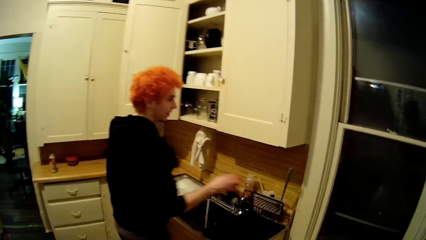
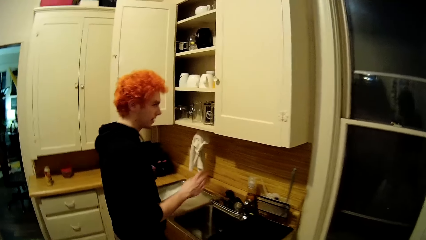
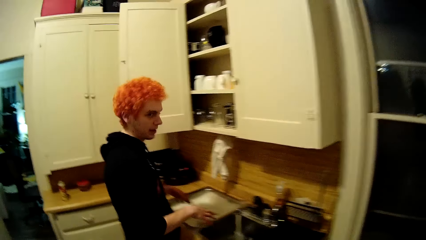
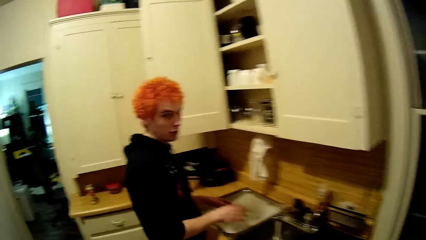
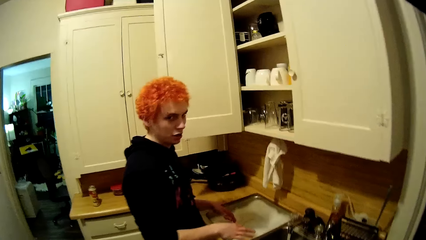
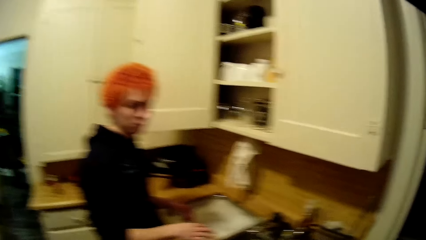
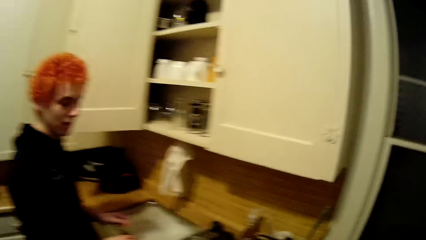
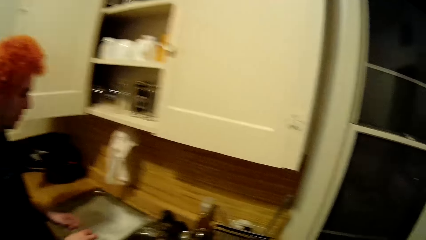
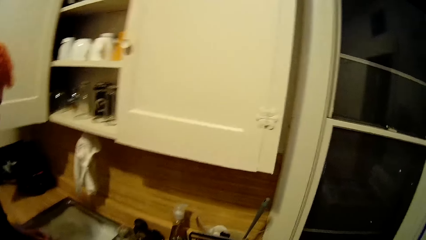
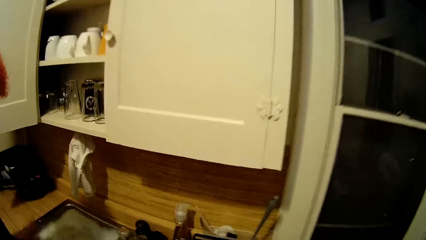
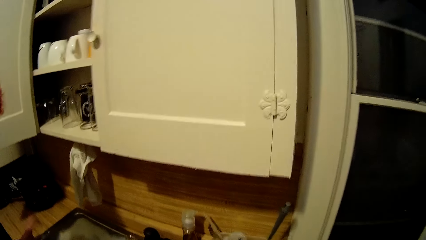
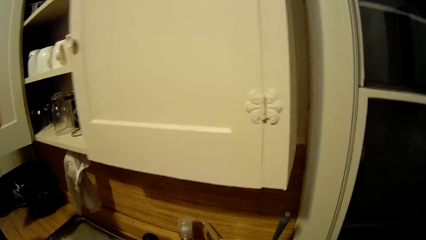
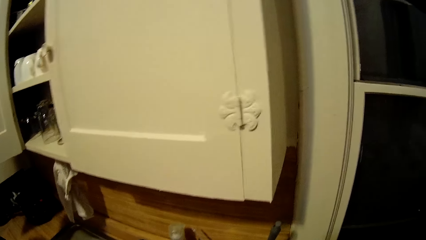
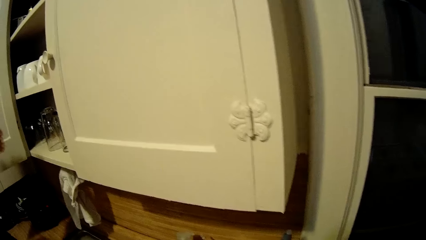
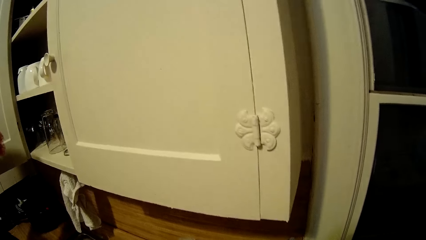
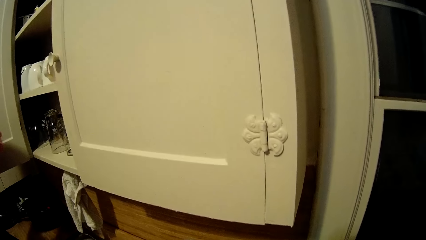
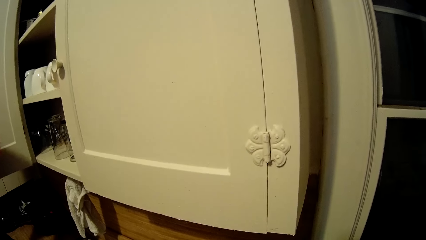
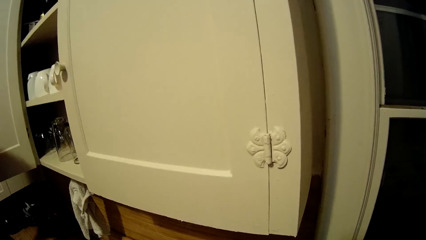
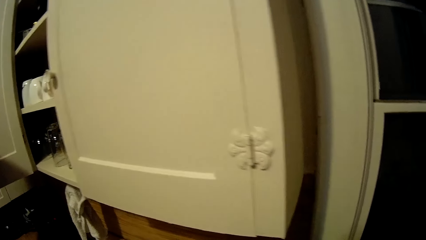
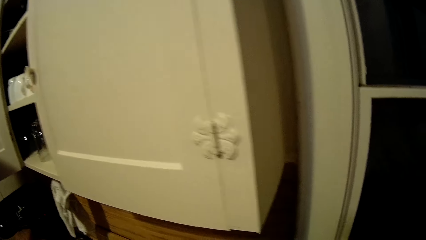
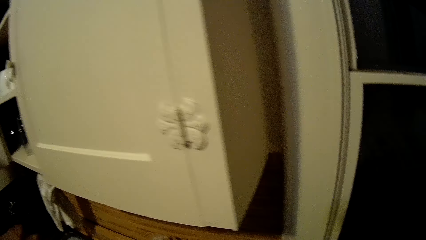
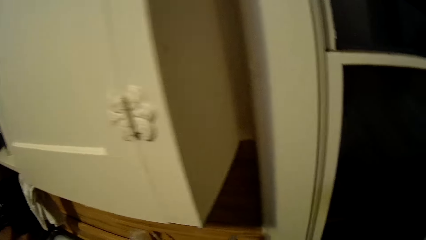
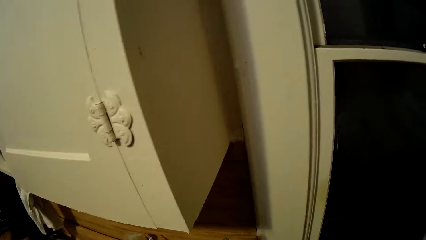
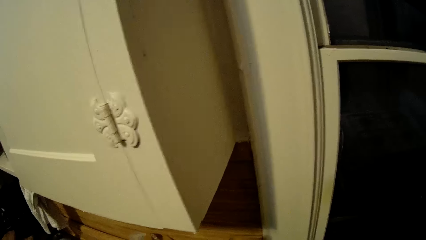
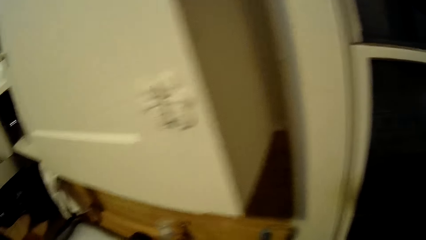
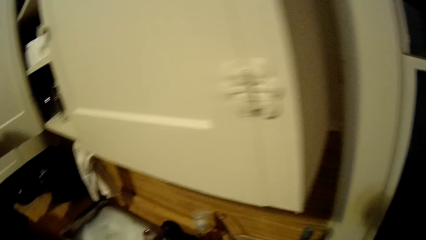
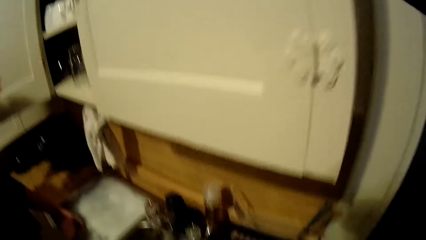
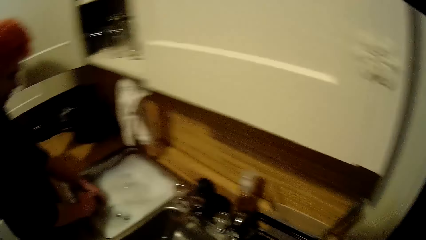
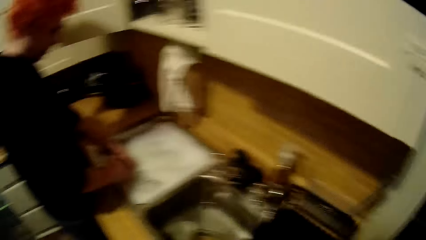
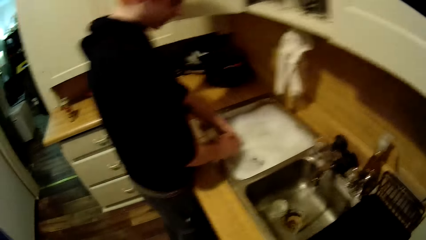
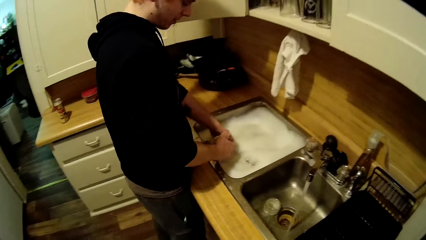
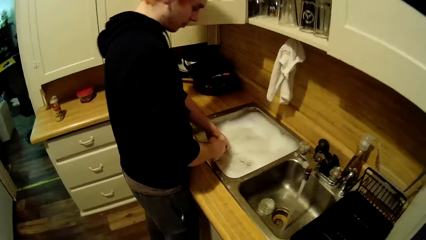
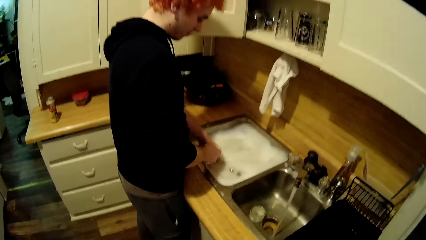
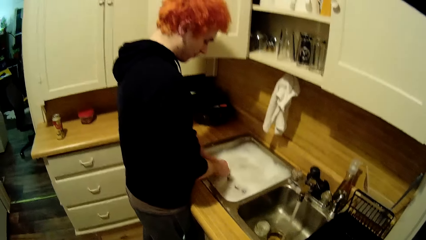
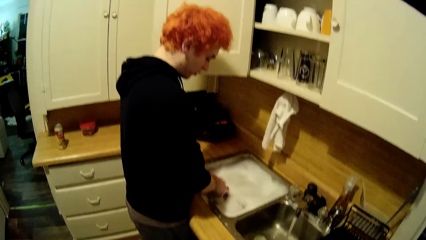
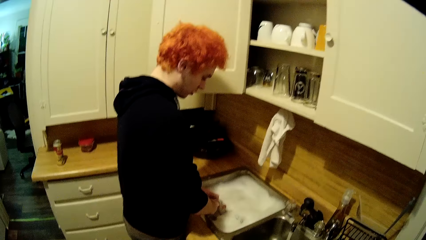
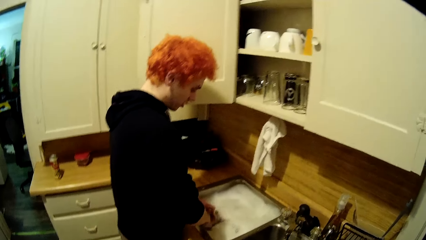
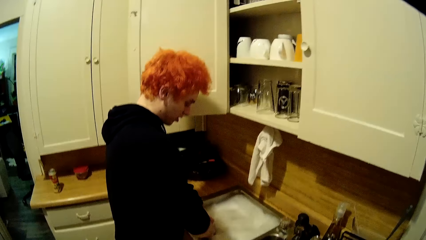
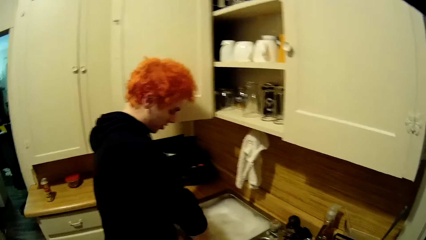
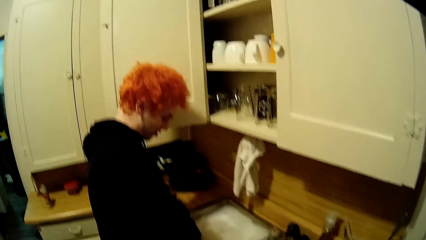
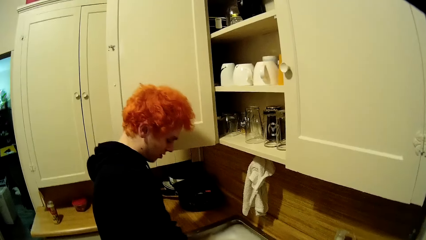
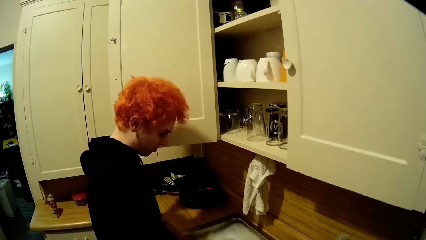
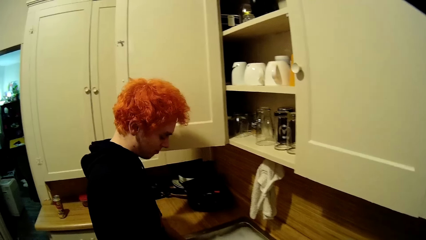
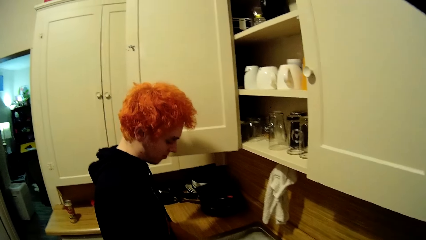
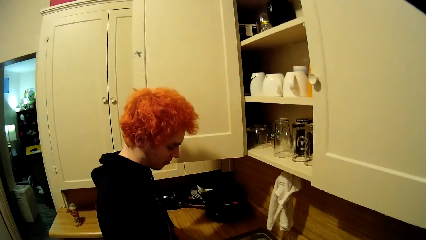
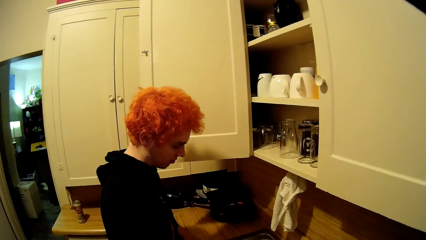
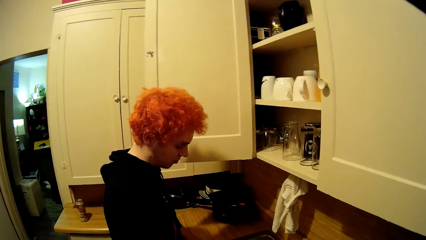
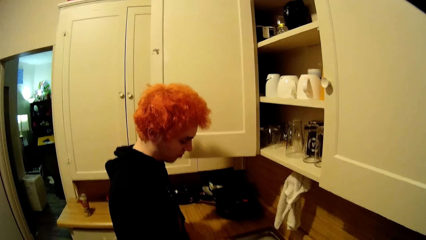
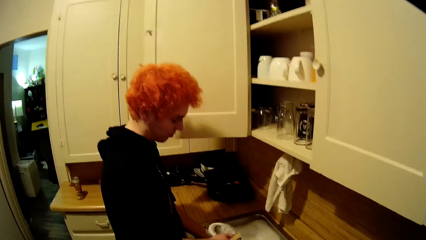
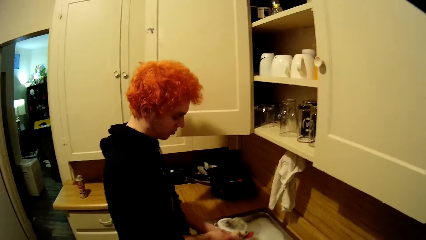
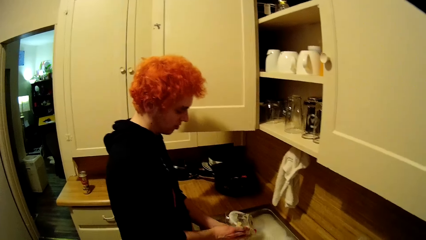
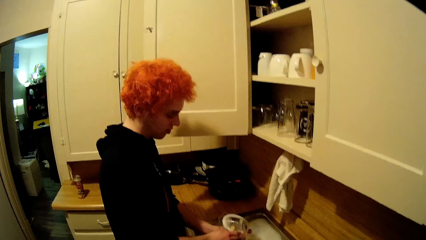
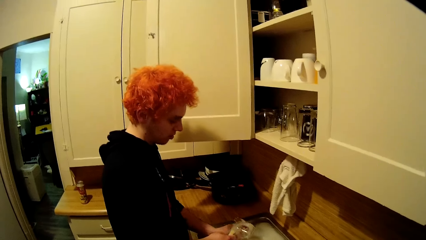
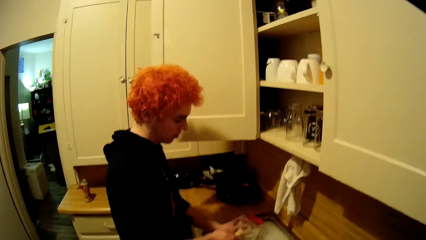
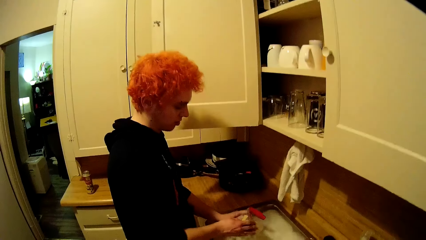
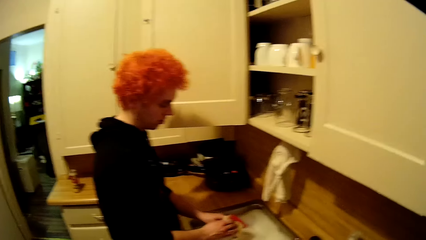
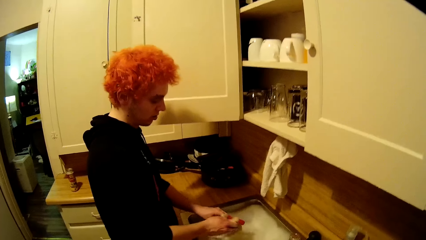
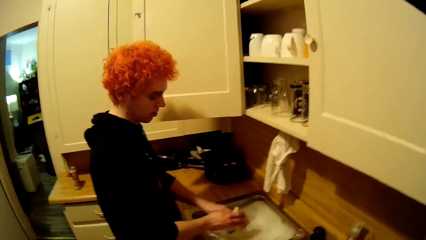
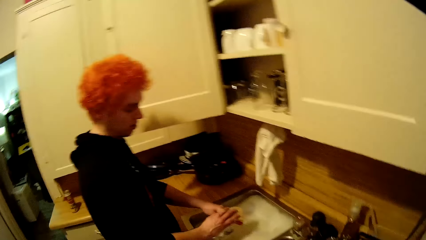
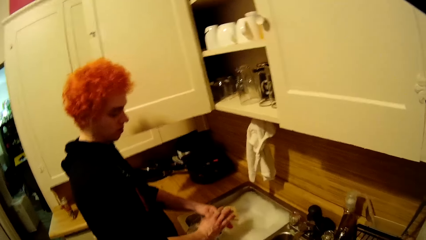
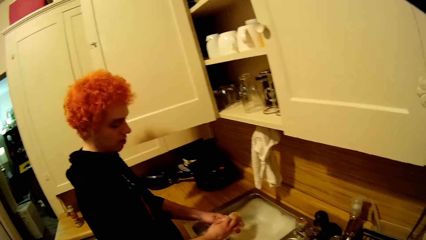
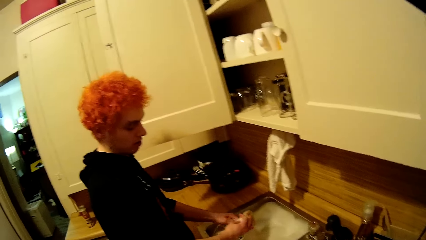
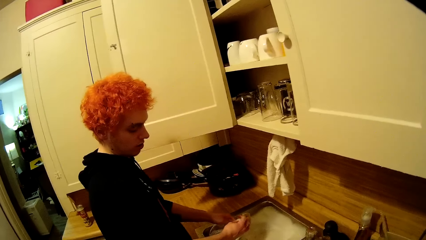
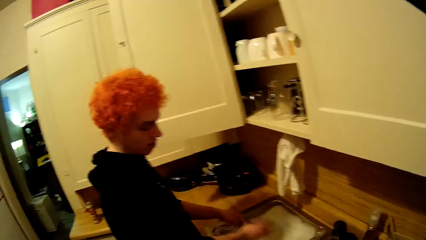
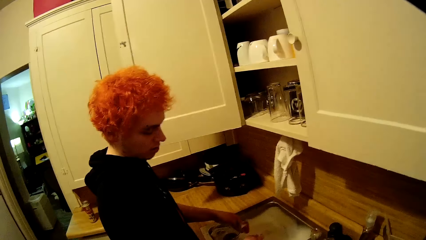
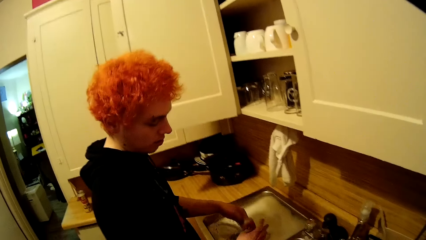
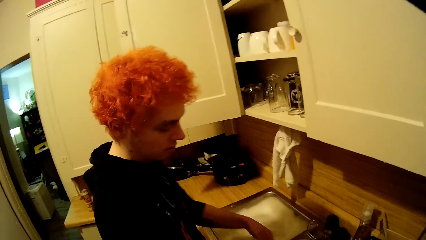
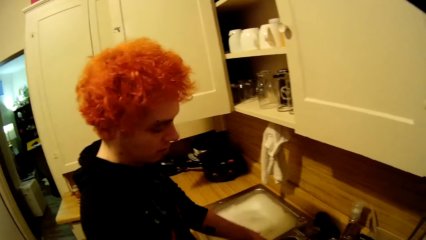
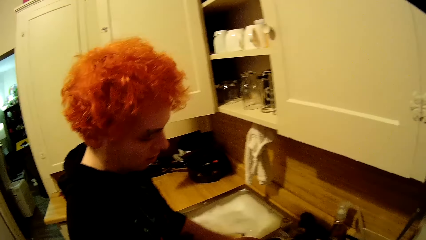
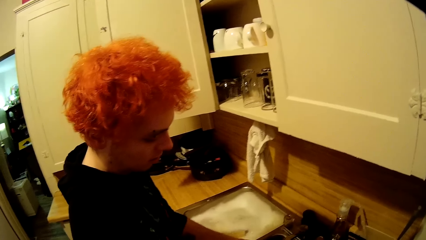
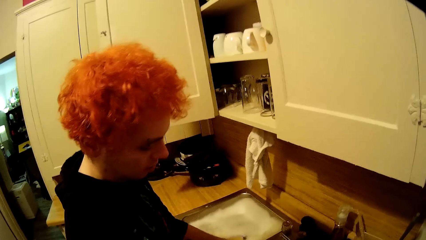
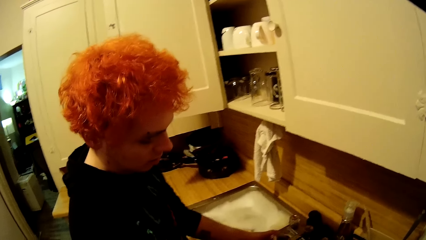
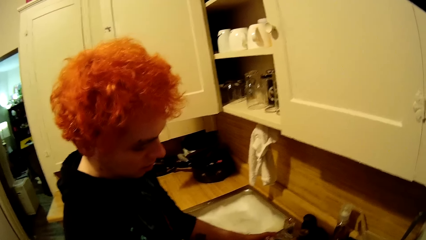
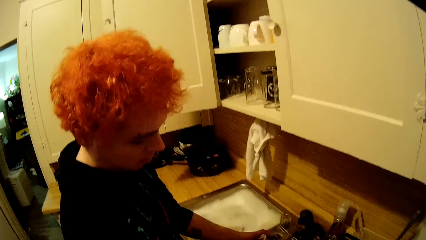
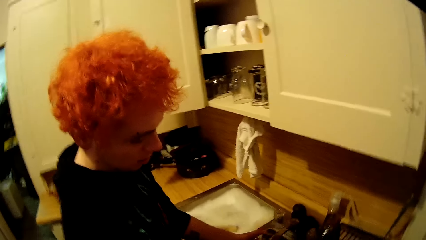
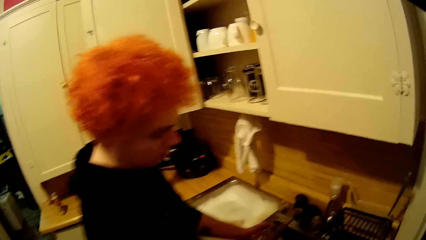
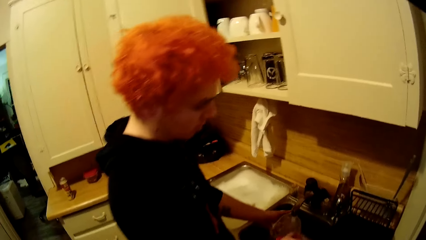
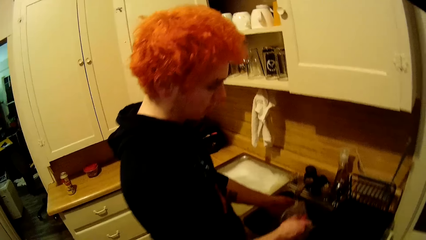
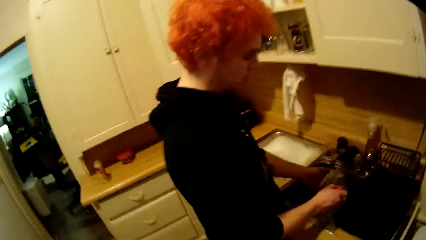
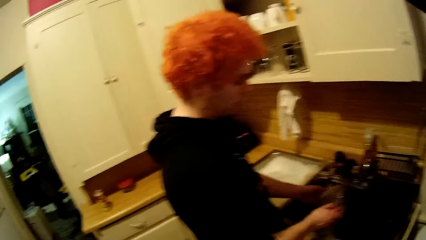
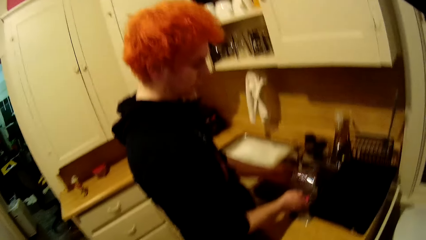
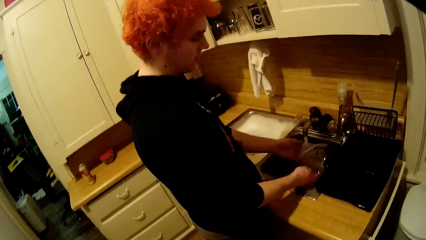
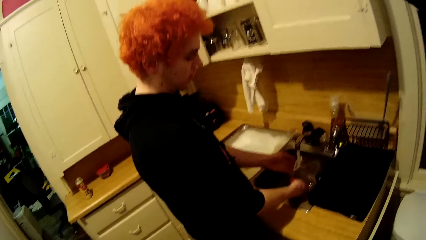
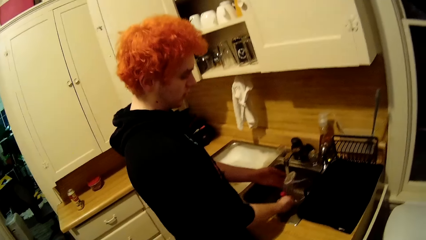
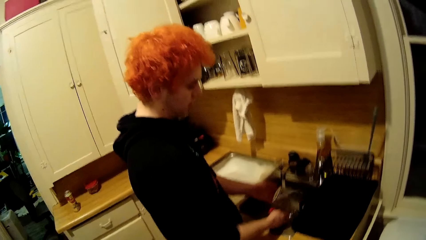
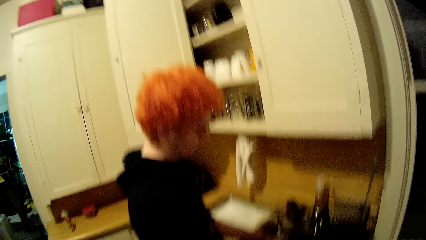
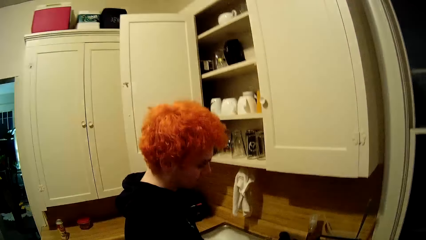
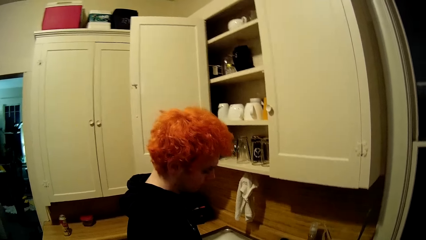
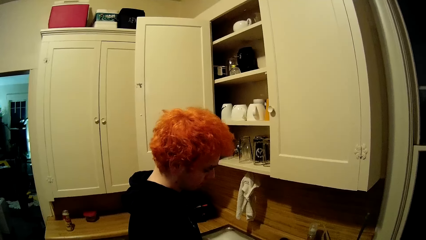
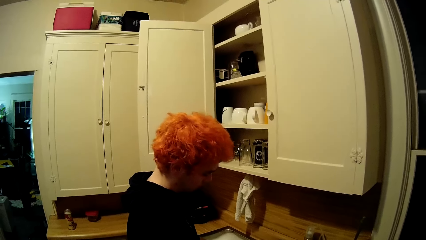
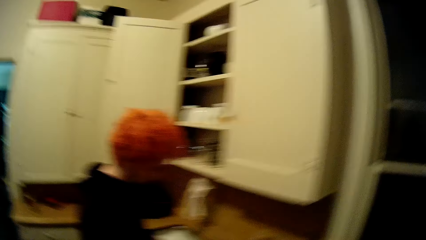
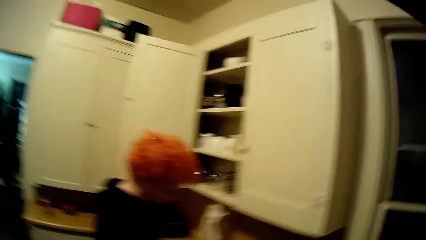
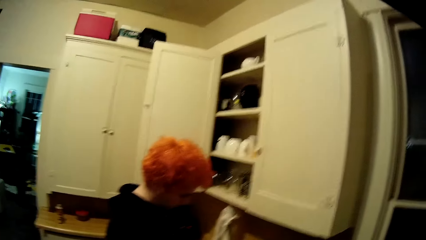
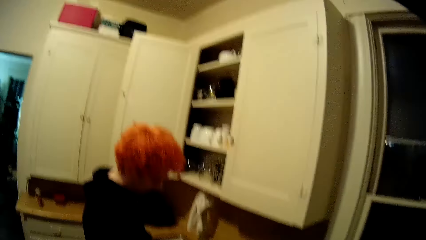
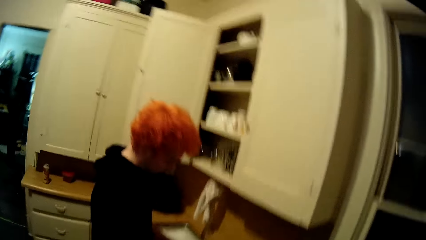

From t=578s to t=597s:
The camera wearer talks with a man. The man washes utensils in the sink. The camera wearer stares around the kitchen. The man washes something. The man washes the glass.
